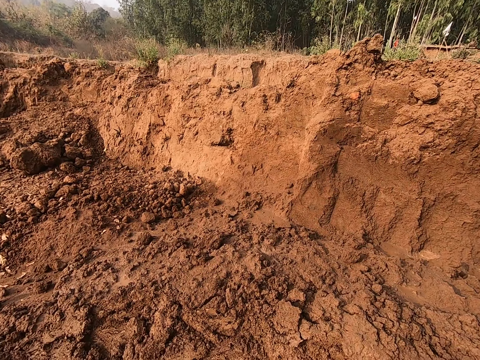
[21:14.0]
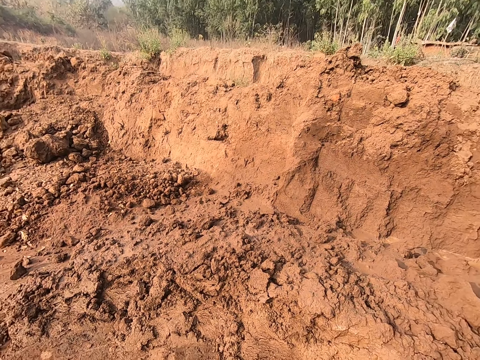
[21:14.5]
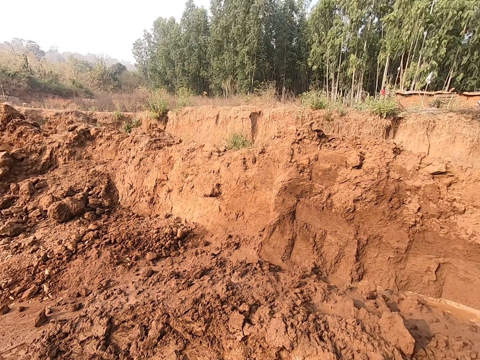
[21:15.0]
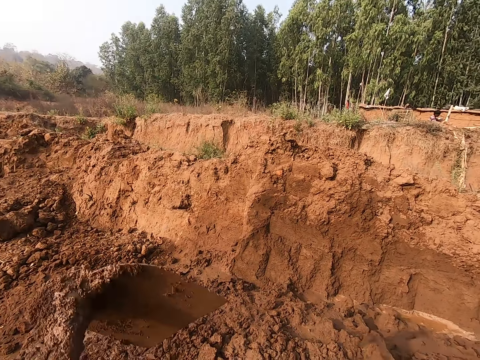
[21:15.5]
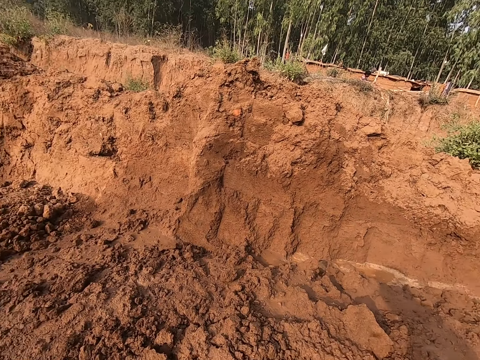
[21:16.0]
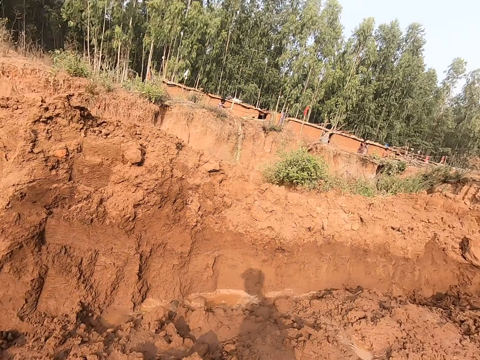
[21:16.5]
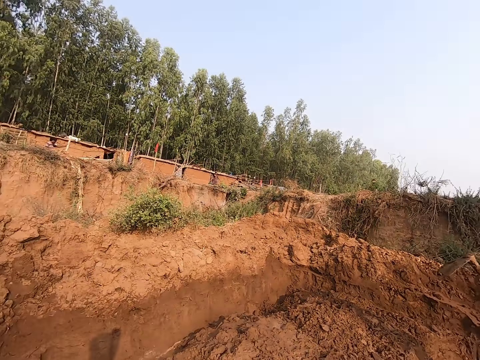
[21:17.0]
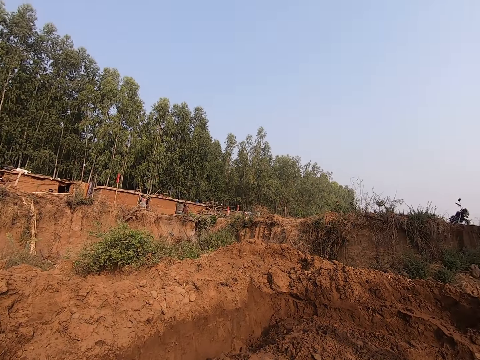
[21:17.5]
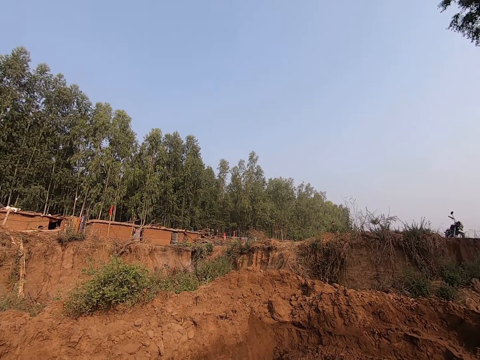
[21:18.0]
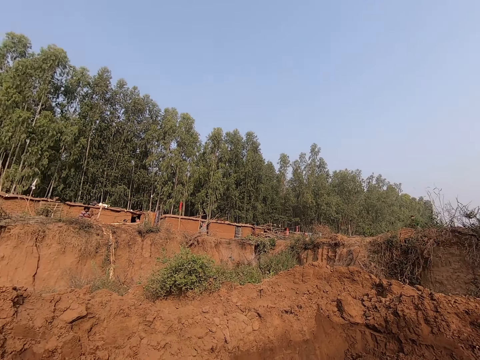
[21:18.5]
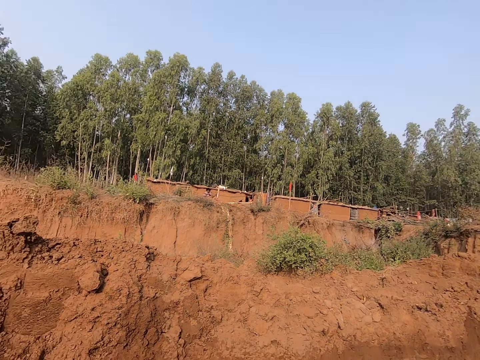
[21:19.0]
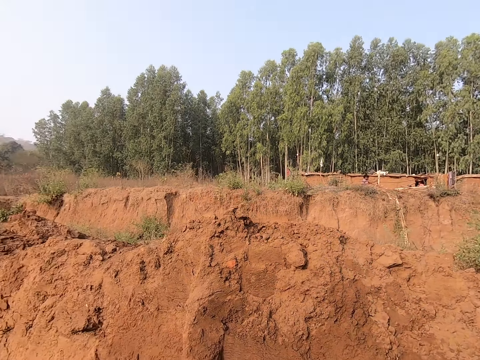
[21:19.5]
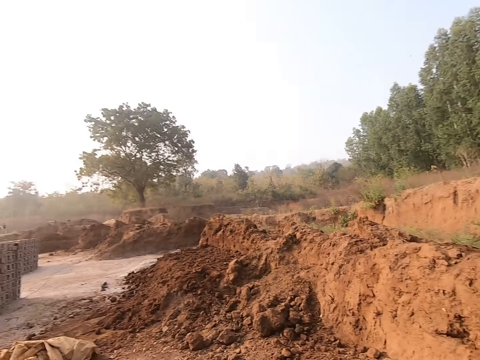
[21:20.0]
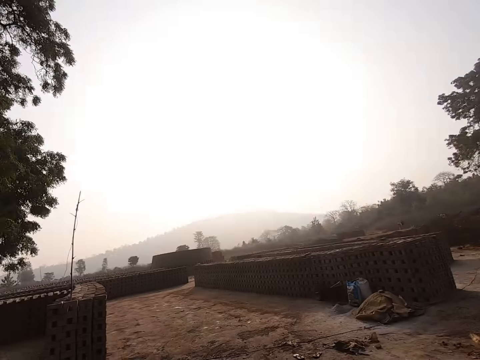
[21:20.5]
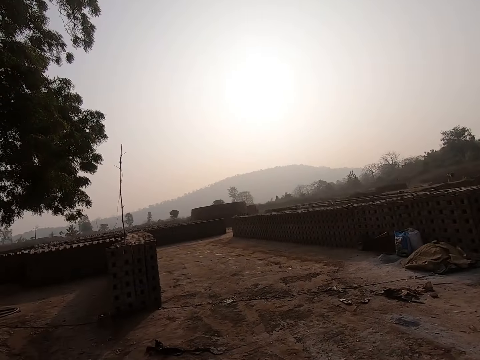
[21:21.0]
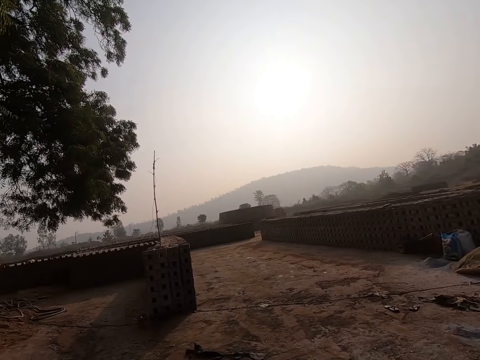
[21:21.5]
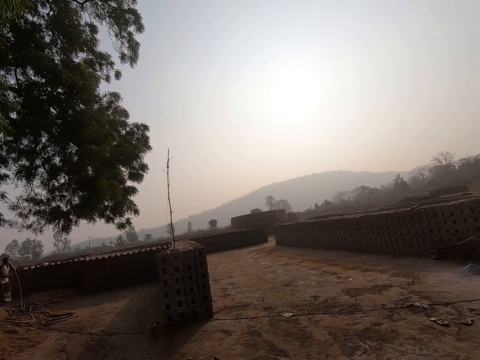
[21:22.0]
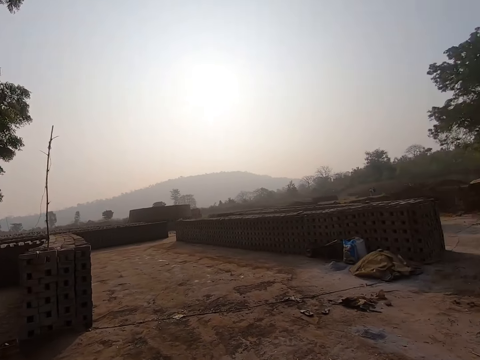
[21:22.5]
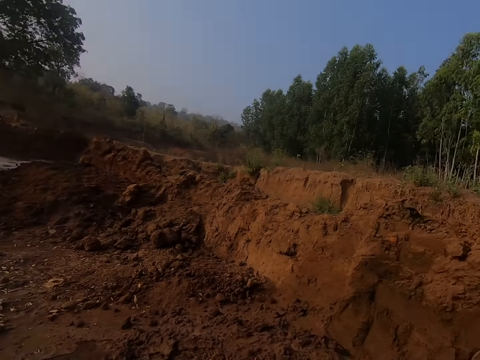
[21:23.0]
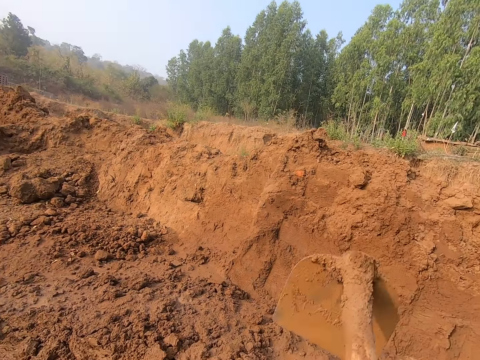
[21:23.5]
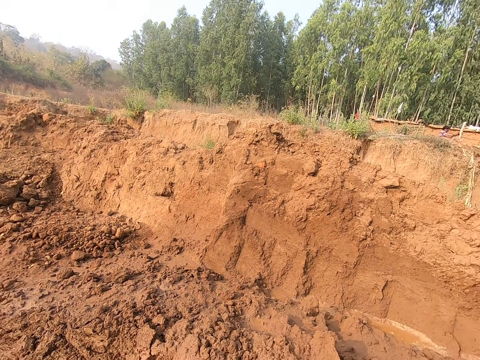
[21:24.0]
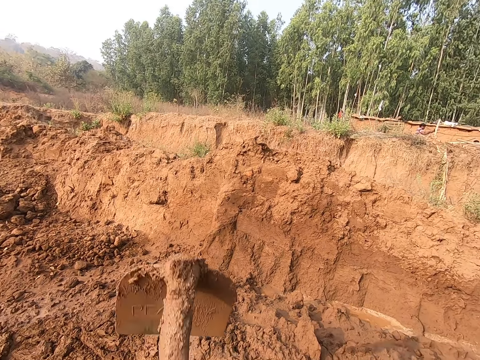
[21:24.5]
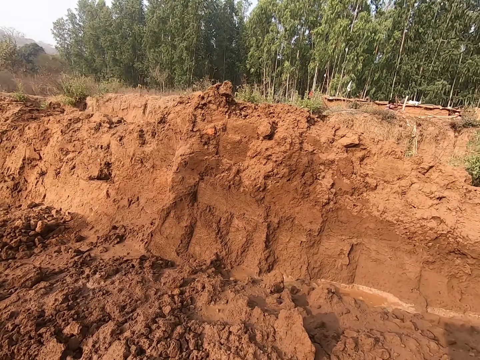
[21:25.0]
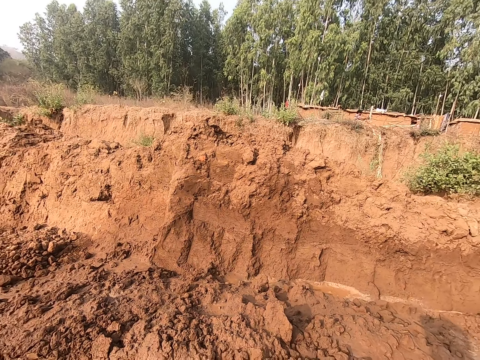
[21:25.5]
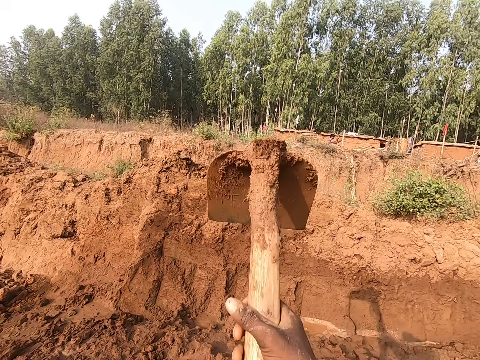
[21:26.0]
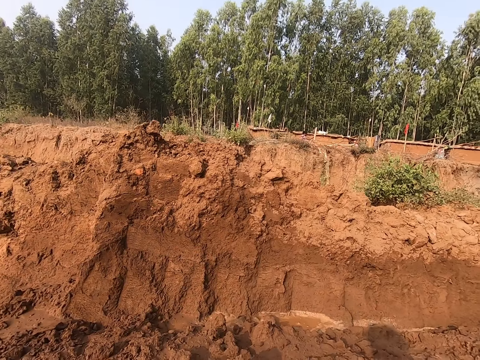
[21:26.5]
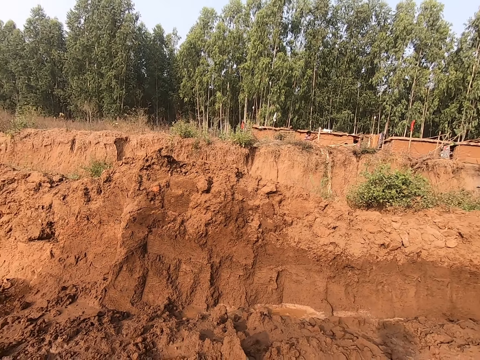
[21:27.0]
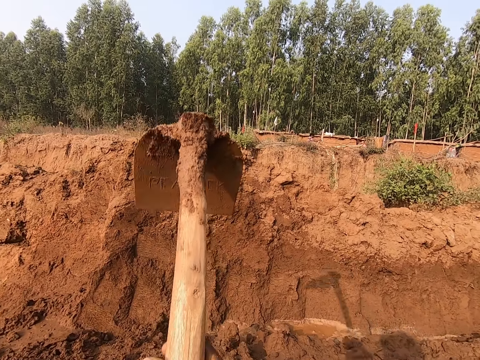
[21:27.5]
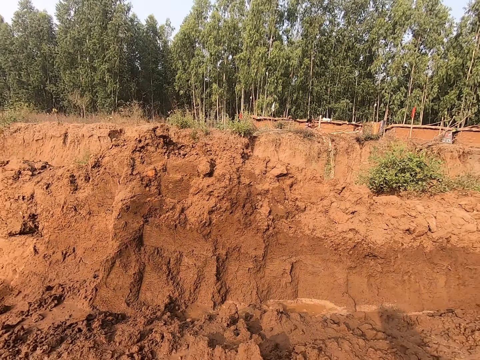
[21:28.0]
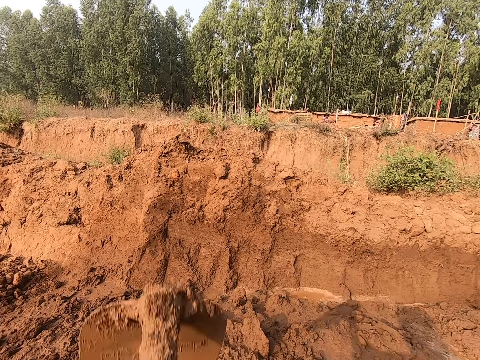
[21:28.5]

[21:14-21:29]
The camera wearer pulls the mud with the hoe. He throws the hoe on the ground. He looks around the compound. He digs the ground with the hoe in his hands.

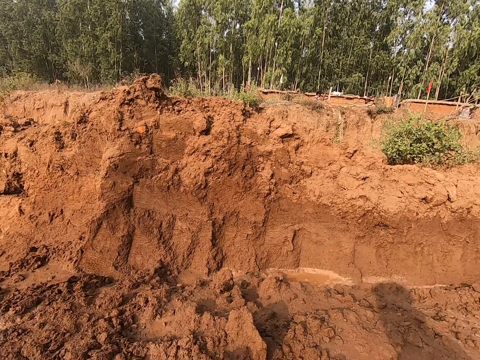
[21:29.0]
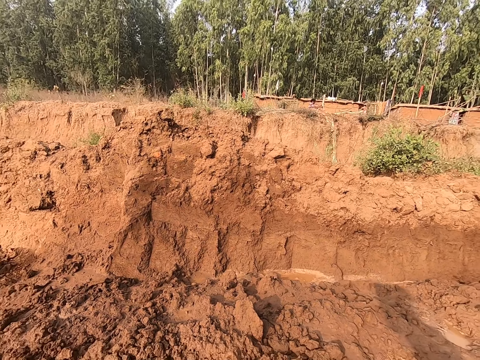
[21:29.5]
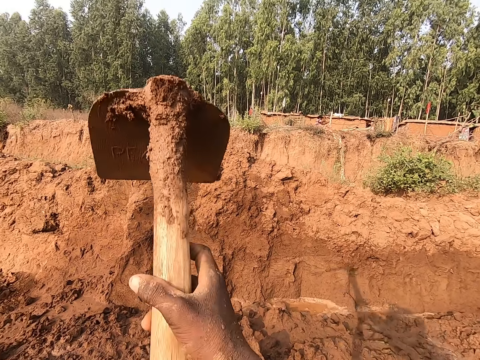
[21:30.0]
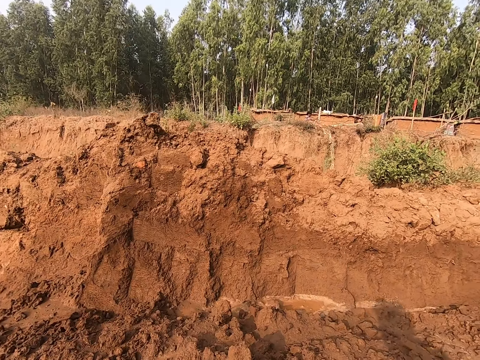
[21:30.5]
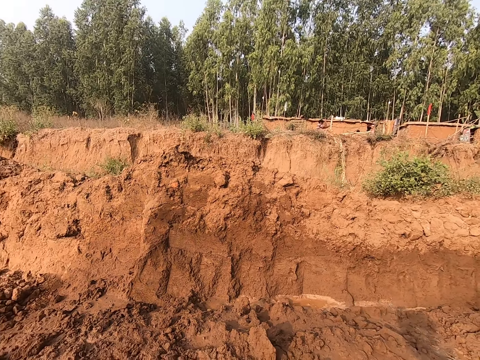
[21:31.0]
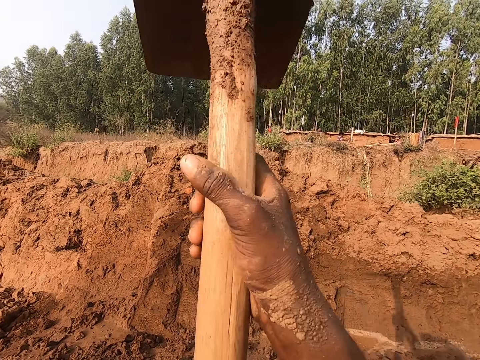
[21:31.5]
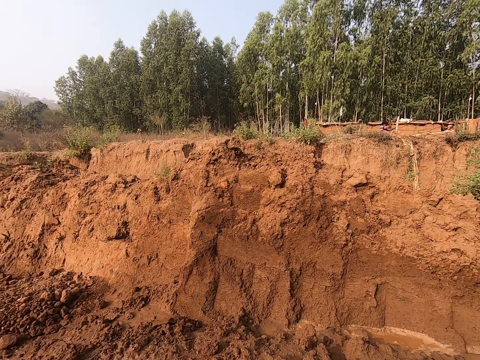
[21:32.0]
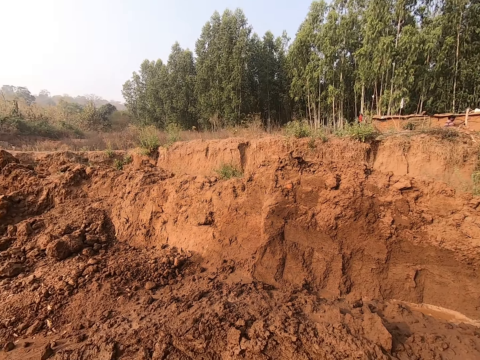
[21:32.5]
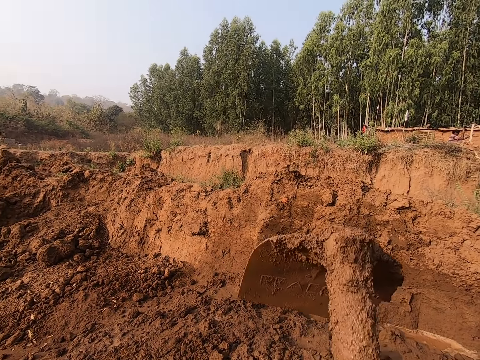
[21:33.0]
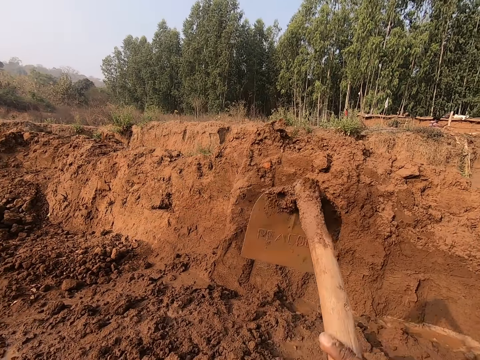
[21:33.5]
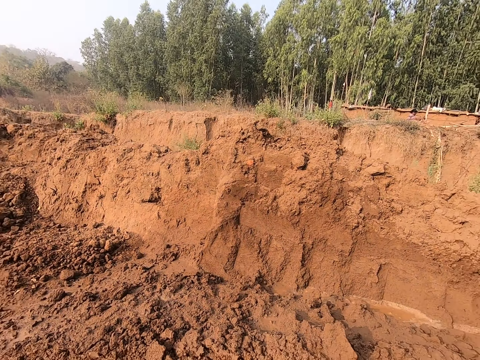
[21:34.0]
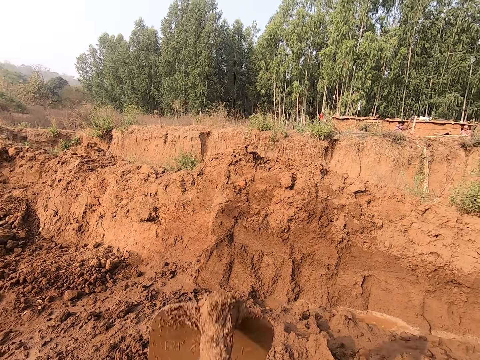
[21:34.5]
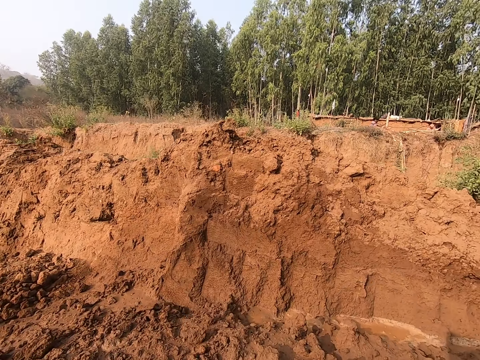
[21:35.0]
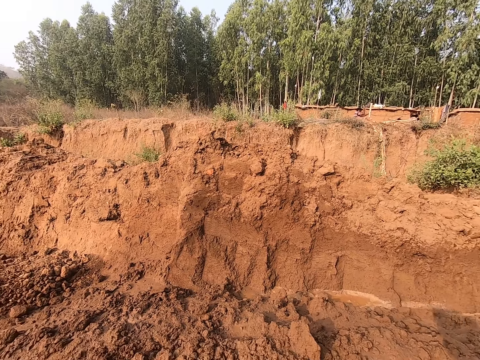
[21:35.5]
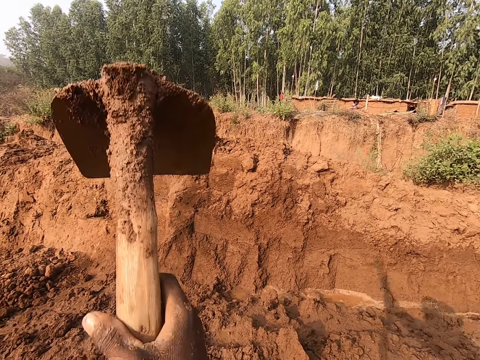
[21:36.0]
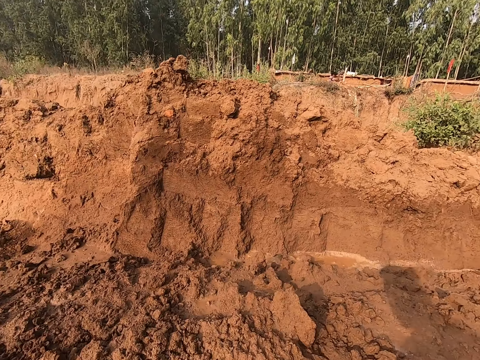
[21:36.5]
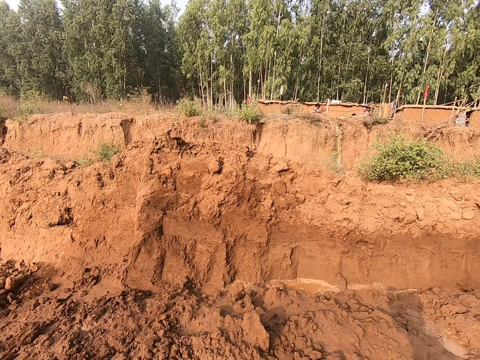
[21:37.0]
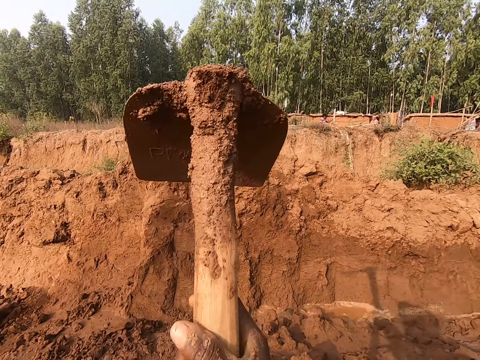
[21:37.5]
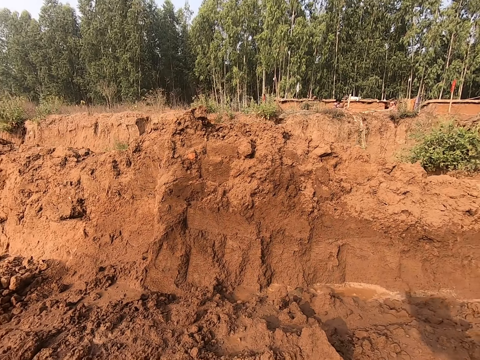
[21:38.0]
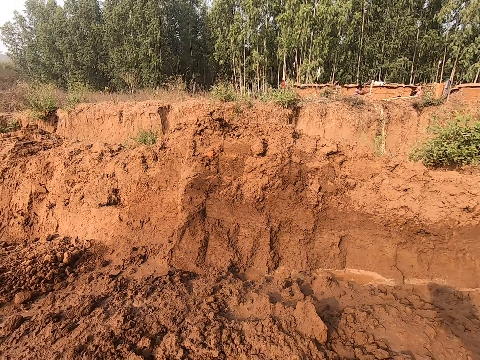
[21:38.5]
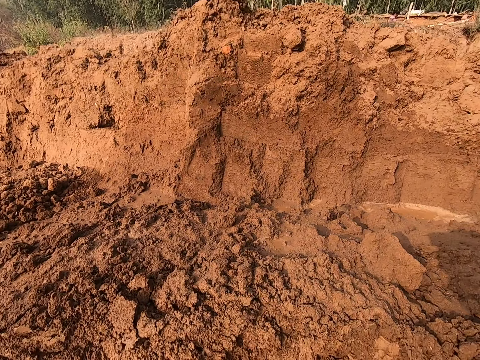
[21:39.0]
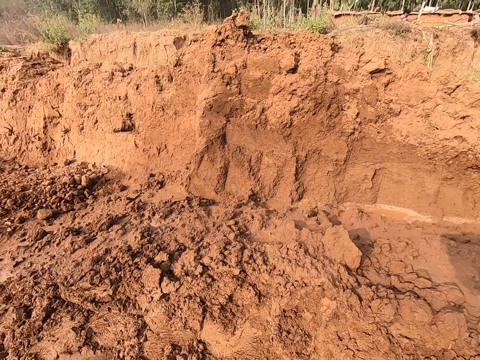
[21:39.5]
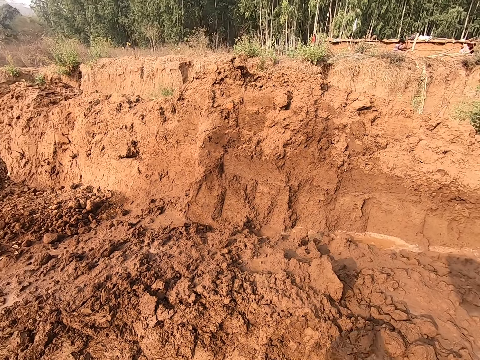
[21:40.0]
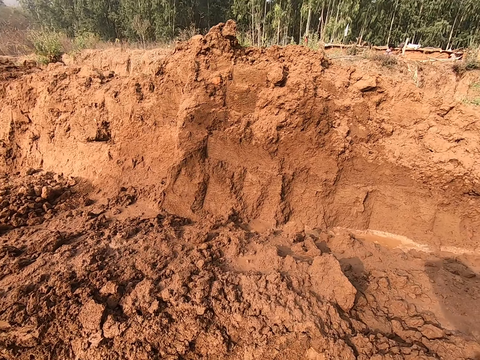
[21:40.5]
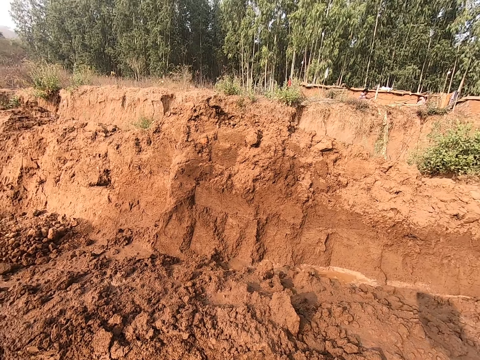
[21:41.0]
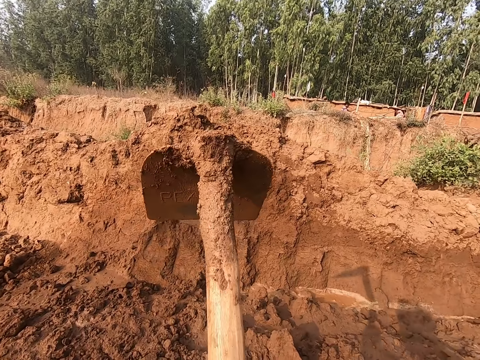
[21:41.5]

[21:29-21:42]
The camera wearer pulls mud with the hoe.
